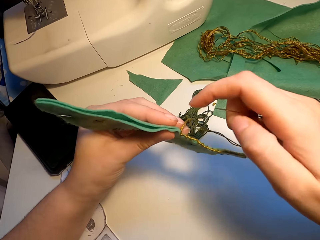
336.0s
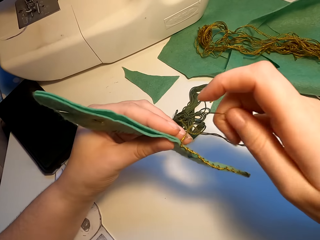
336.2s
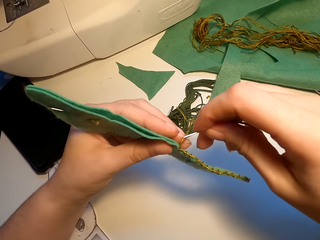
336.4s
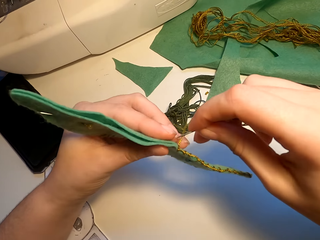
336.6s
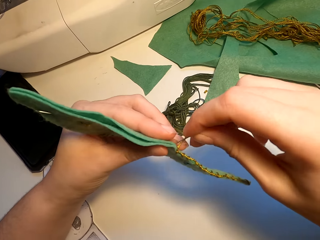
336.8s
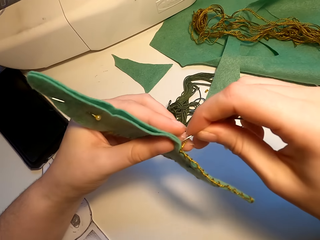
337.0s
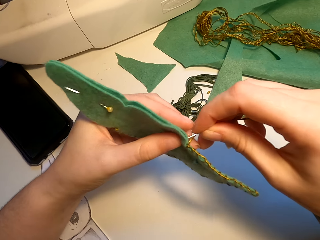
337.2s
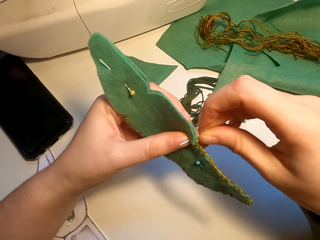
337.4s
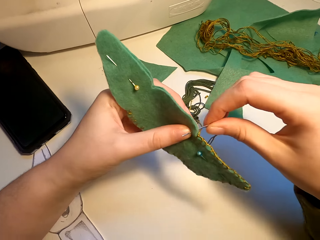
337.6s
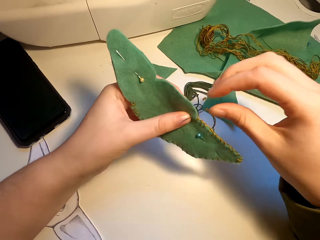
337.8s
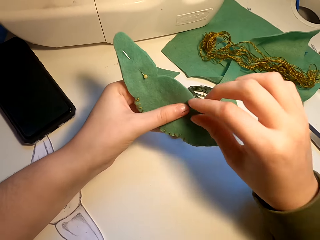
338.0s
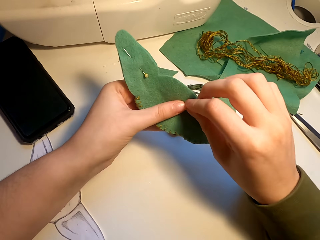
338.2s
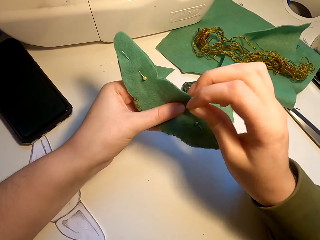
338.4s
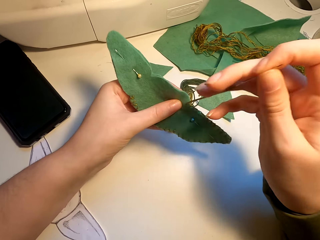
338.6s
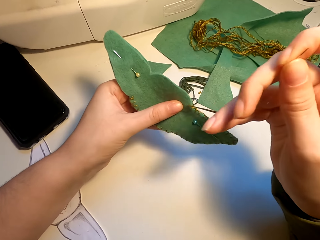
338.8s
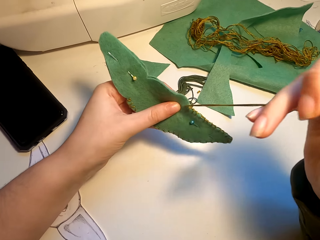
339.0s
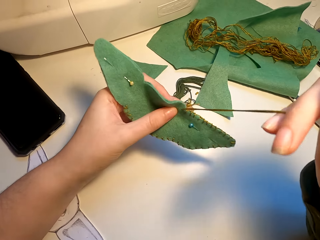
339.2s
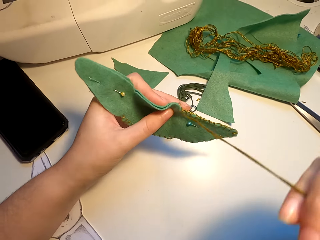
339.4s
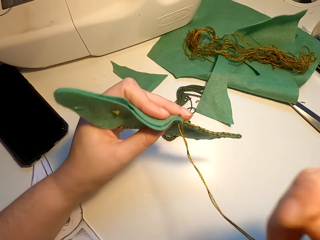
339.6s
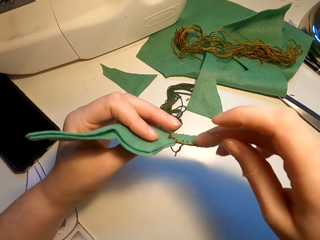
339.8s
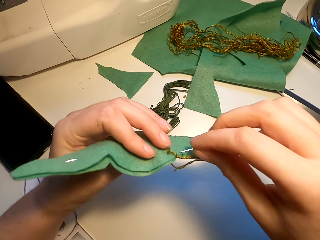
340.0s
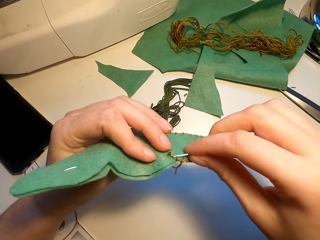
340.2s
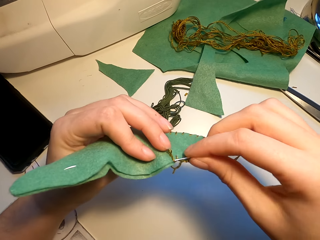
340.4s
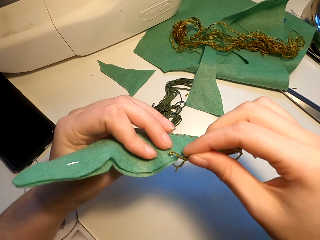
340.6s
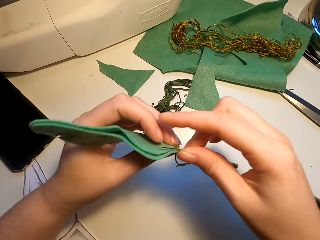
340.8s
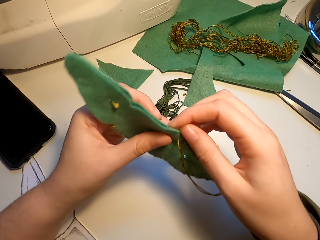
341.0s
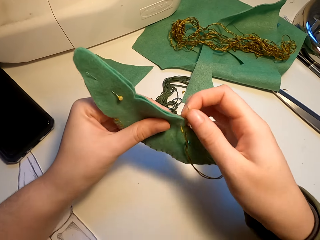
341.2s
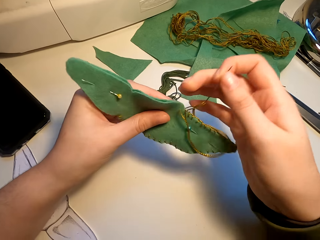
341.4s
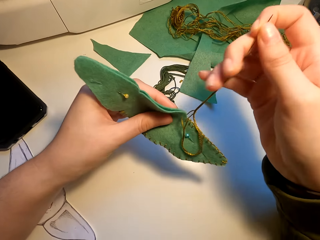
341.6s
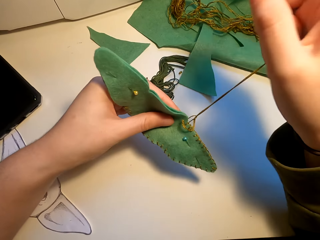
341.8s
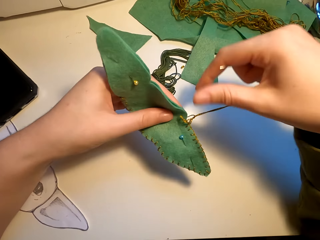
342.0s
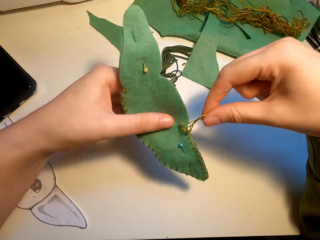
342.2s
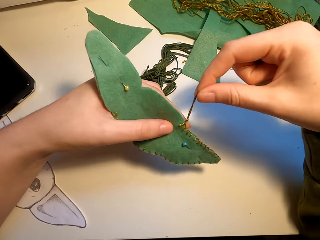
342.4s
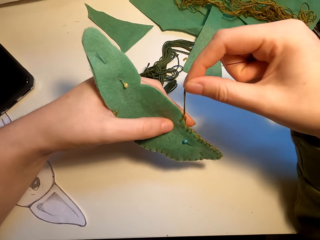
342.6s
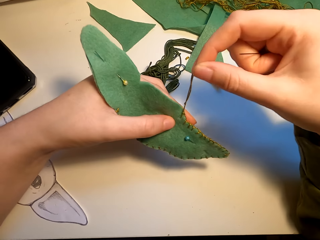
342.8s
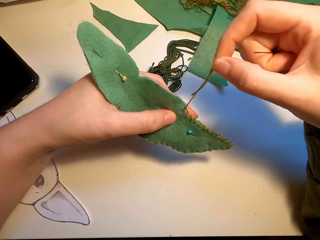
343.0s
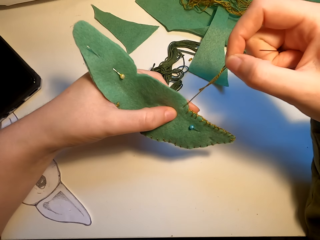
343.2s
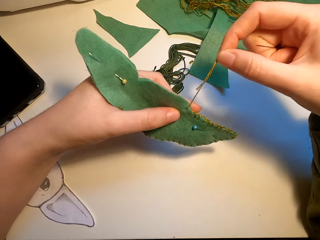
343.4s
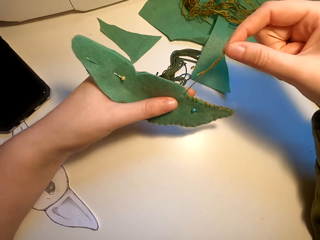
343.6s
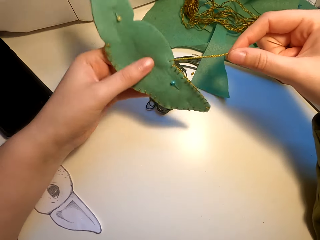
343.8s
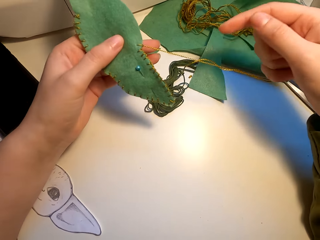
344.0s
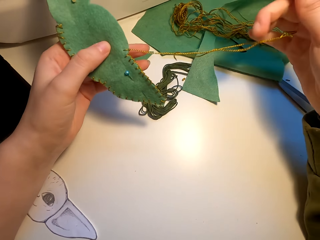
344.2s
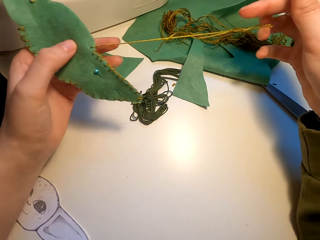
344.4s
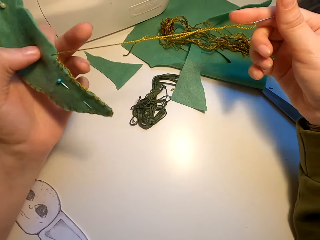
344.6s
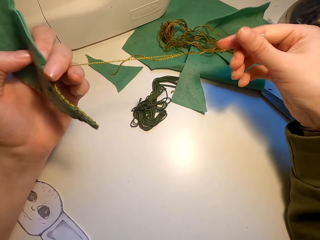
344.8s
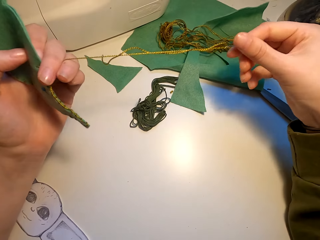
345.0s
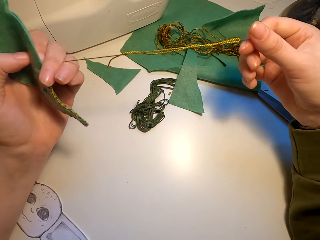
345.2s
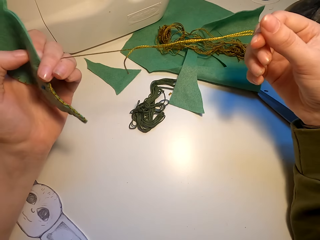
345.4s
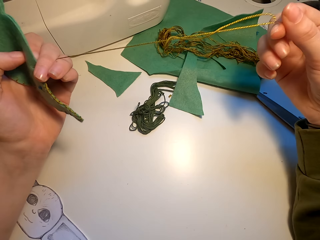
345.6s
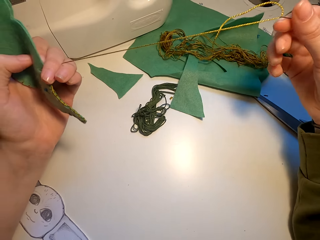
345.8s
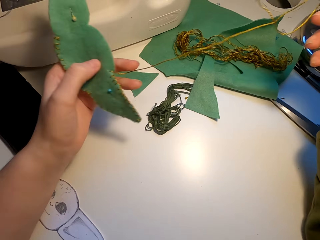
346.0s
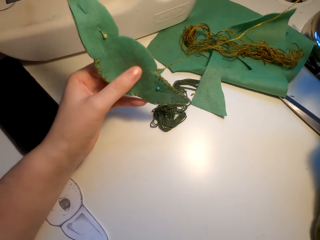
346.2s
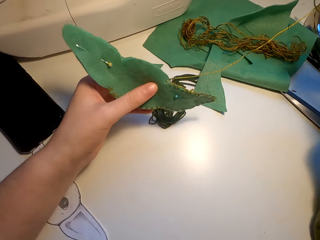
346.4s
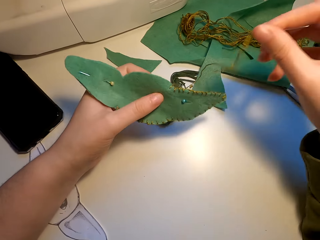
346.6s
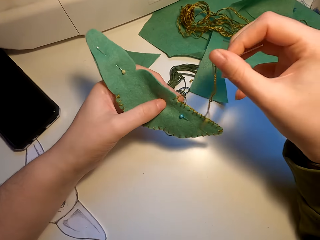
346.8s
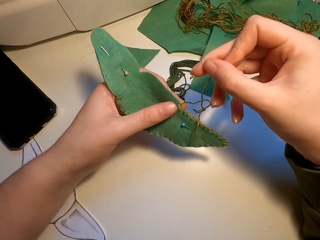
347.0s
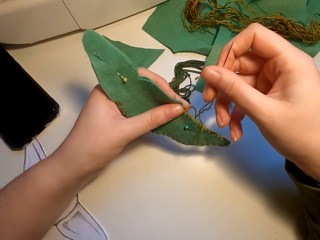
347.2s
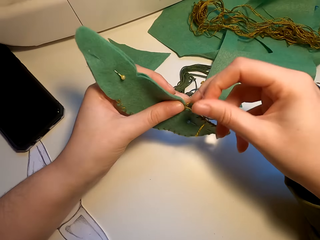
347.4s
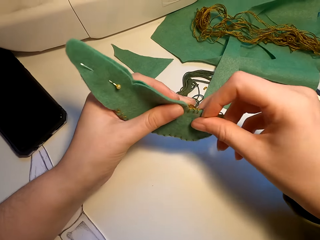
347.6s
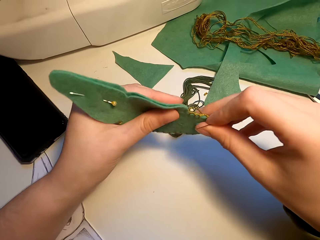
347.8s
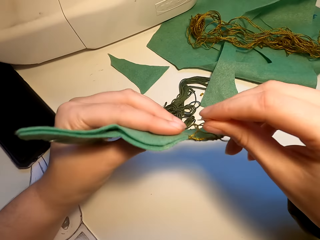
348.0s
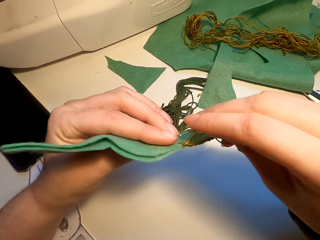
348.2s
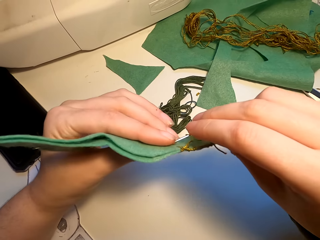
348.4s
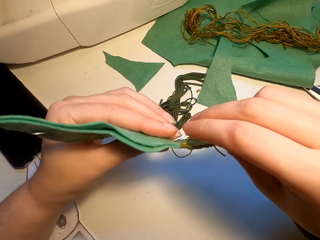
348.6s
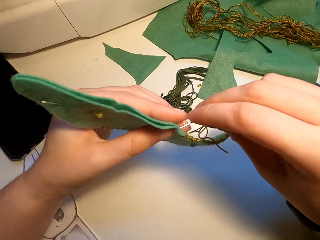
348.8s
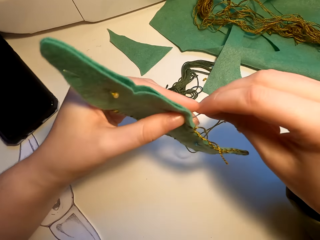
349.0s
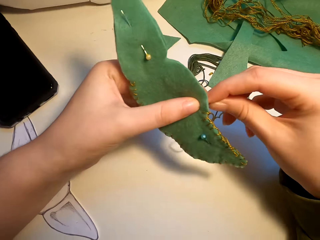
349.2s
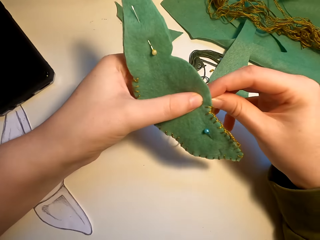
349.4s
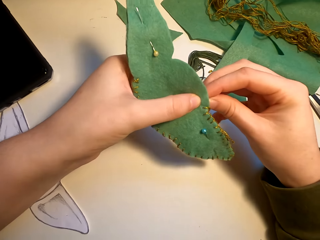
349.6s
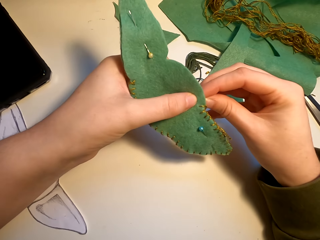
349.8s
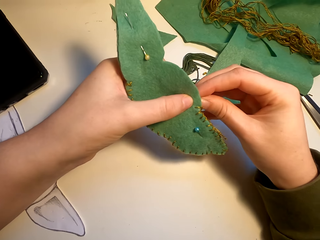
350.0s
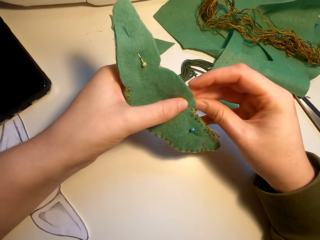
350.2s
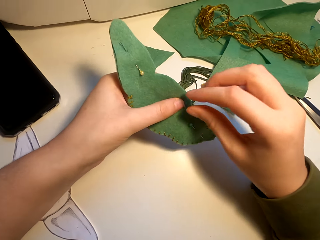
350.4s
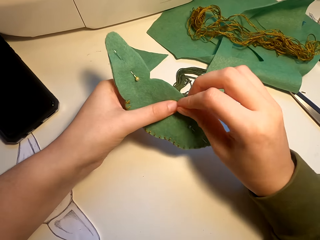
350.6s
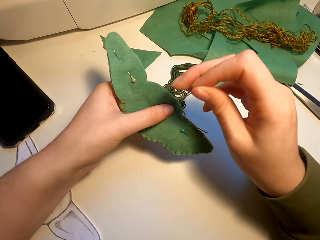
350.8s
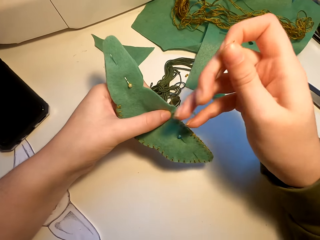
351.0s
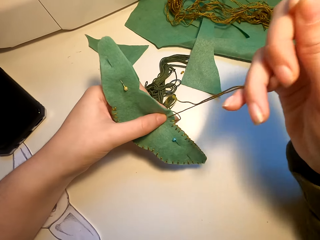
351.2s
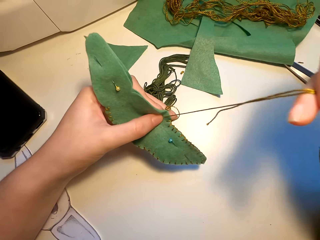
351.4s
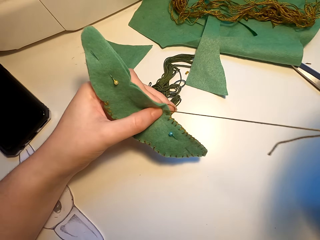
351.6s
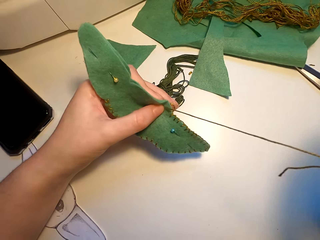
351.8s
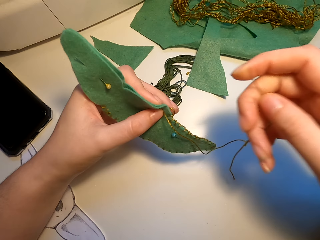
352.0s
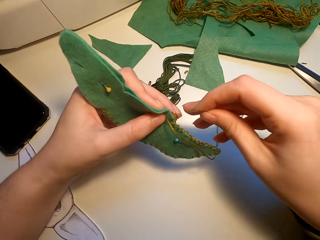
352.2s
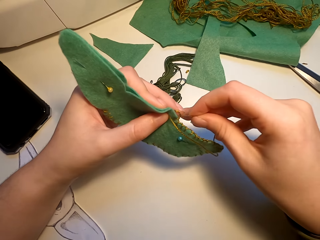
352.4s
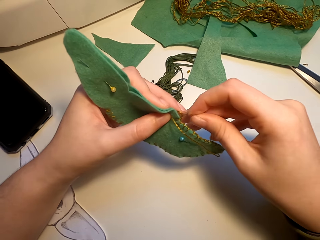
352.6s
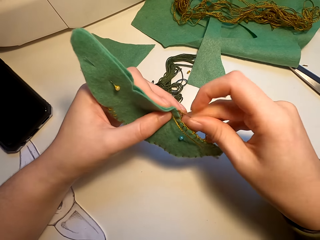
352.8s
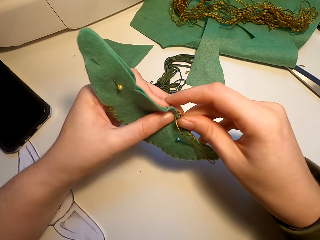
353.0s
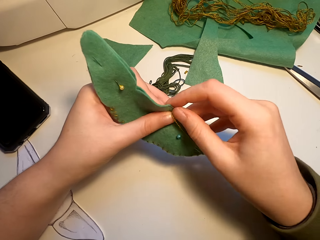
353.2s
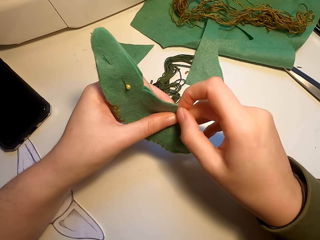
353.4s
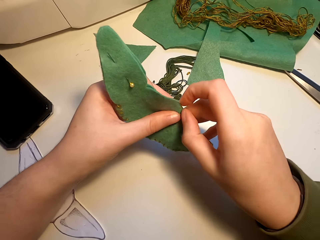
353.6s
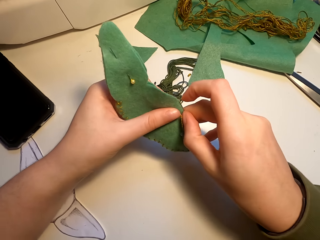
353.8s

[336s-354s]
The camera wearer knits the fabric cut art with a needle. They pull the thread. They stretch the thread. They knit the fabric cut art with the needle.

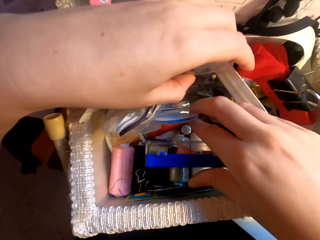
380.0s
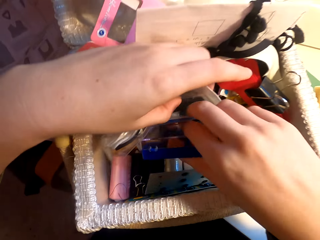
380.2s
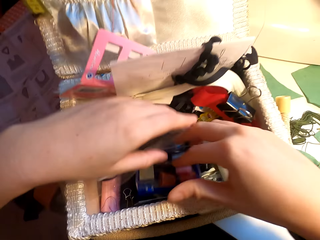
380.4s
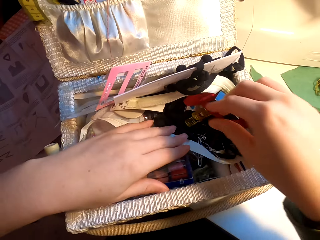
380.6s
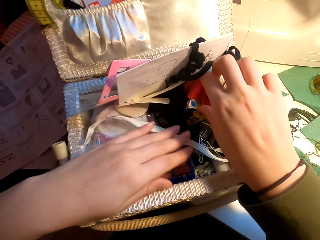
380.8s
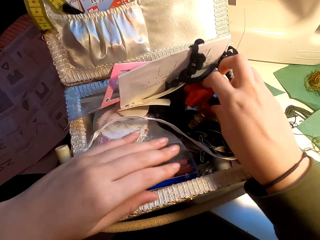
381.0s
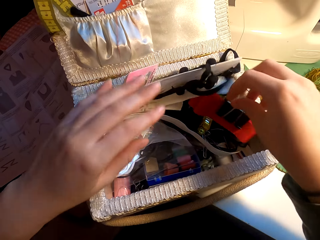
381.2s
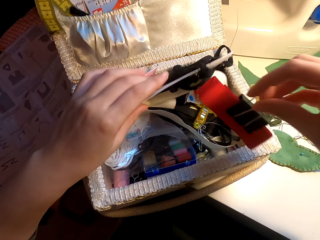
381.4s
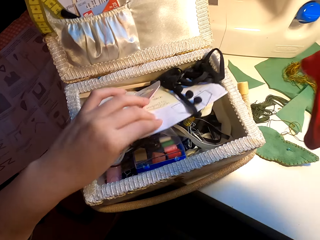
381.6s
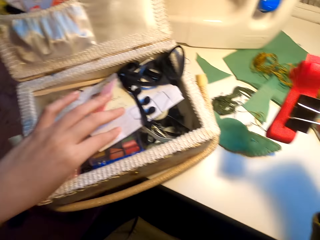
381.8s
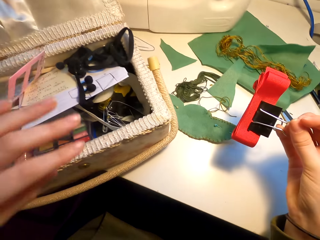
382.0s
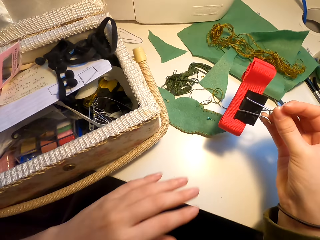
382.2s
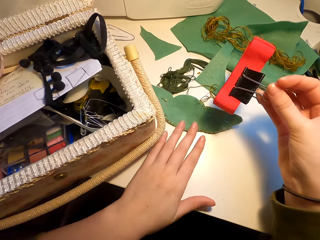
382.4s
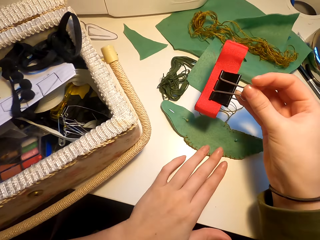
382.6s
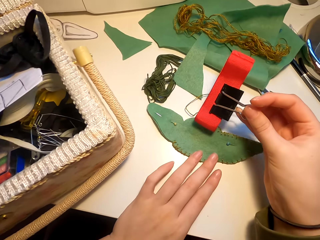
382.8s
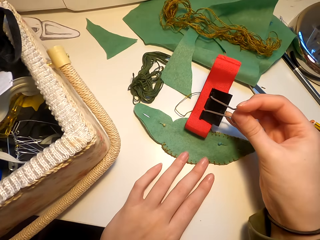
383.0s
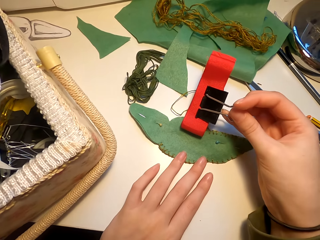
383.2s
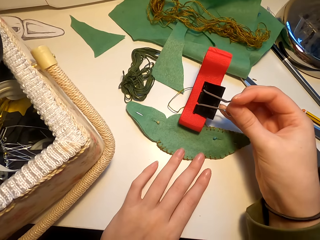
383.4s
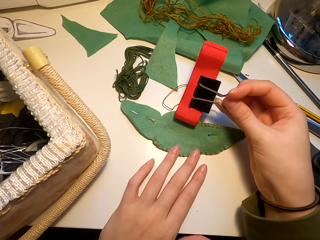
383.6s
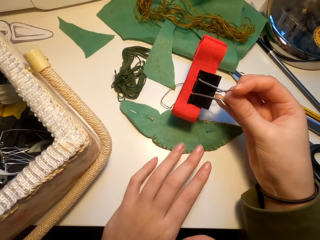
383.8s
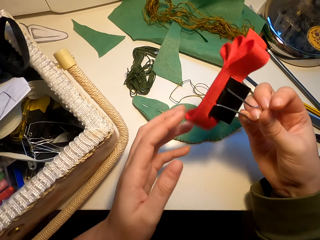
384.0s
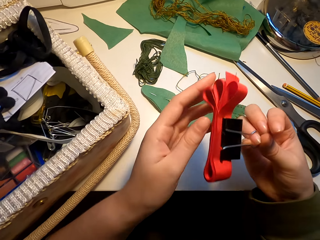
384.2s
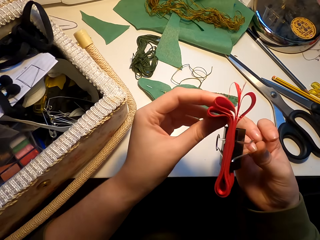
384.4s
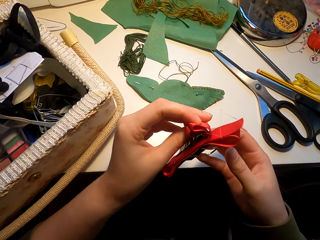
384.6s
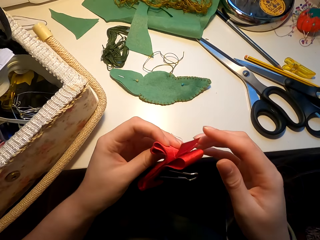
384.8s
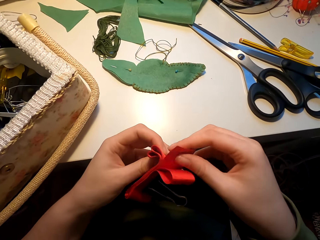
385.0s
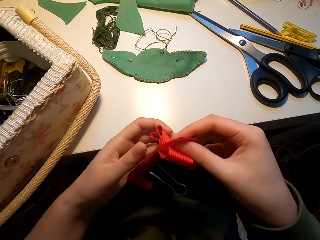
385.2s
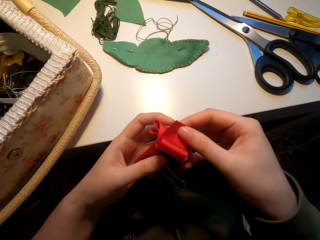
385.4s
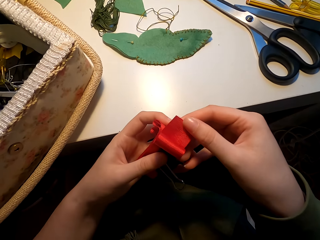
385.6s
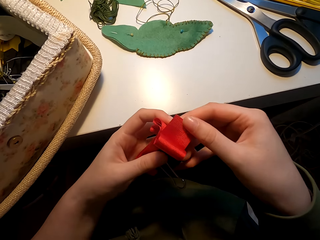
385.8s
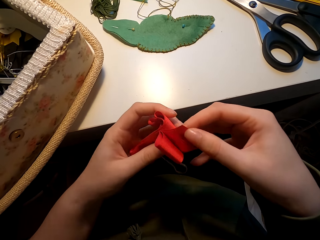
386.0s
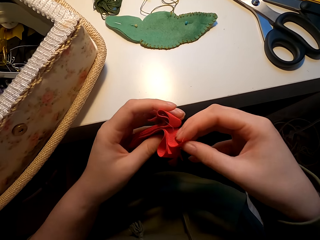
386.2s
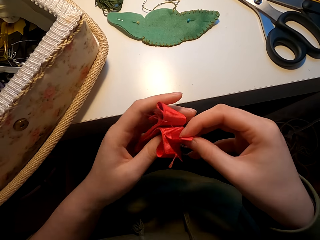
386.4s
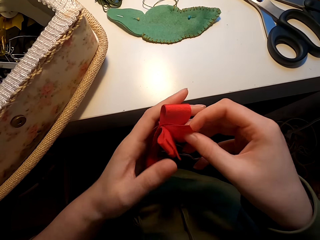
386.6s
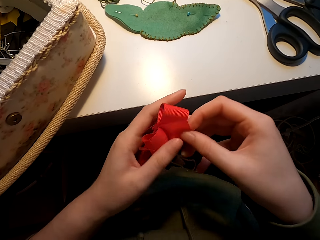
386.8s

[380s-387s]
The camera wearer picks a ribbon or flower from the tool holder. They place it on the fabric cut art. They hold the ribbon with both hands.
